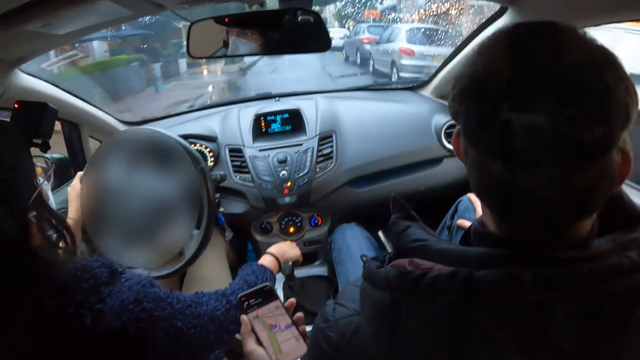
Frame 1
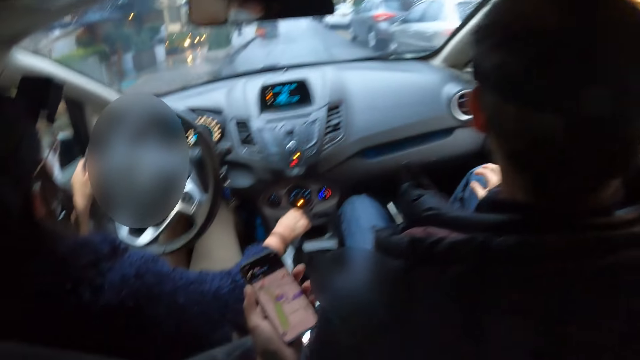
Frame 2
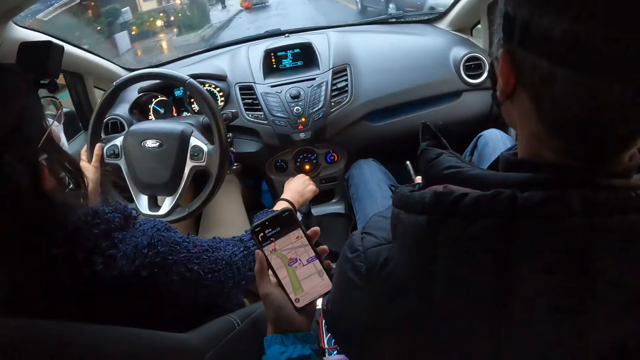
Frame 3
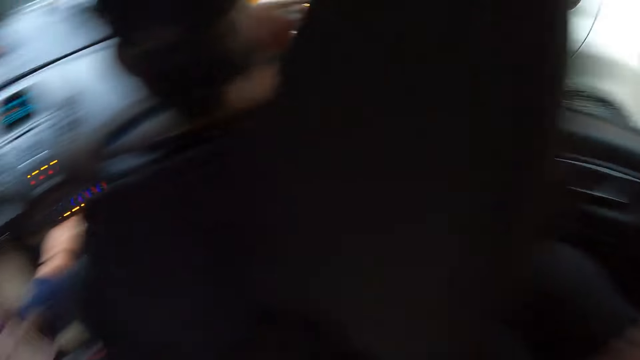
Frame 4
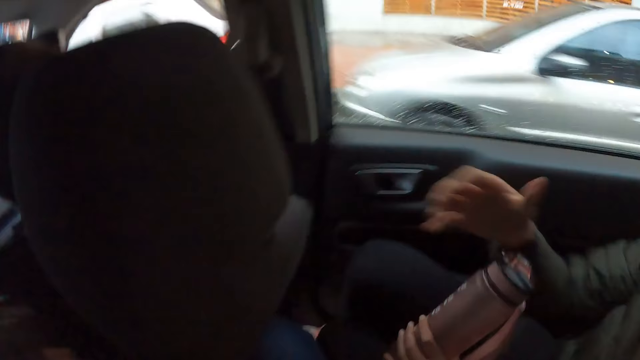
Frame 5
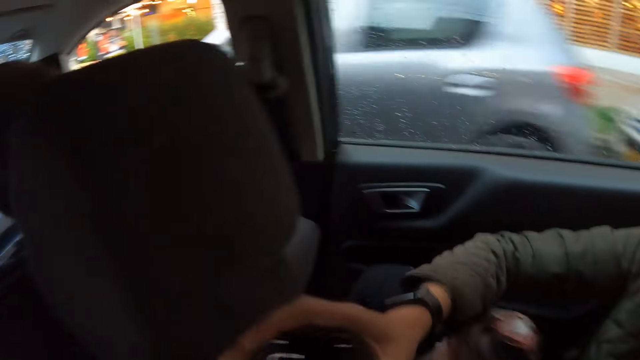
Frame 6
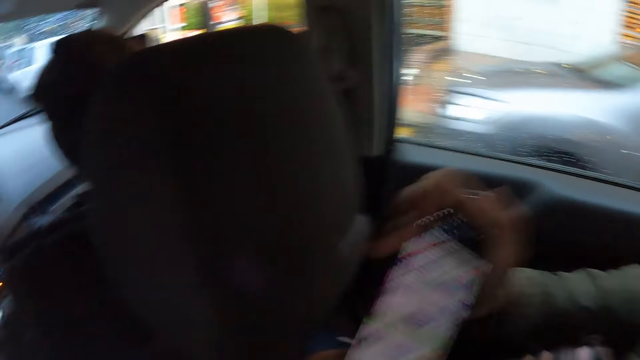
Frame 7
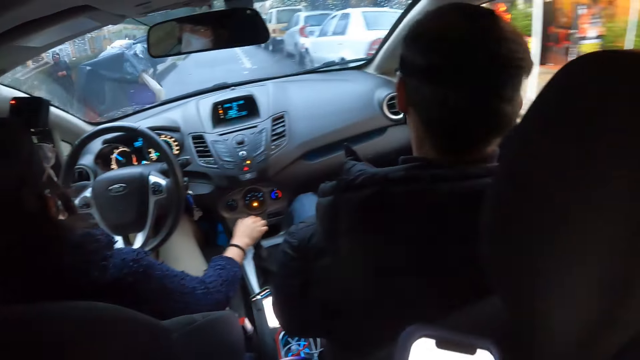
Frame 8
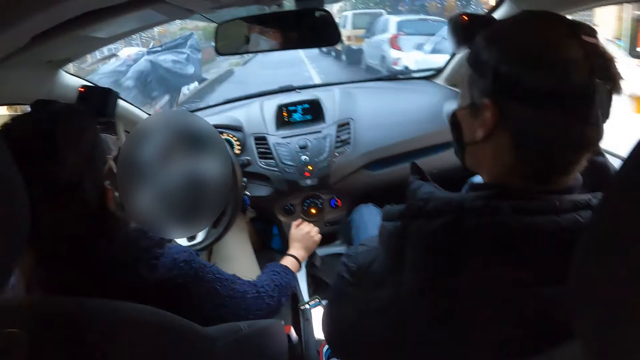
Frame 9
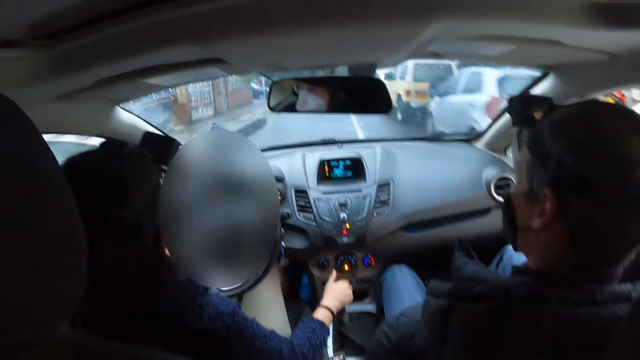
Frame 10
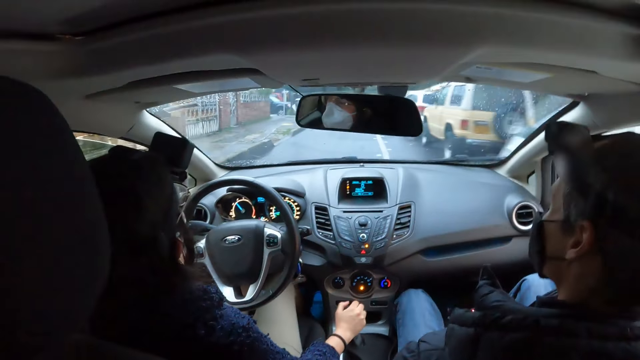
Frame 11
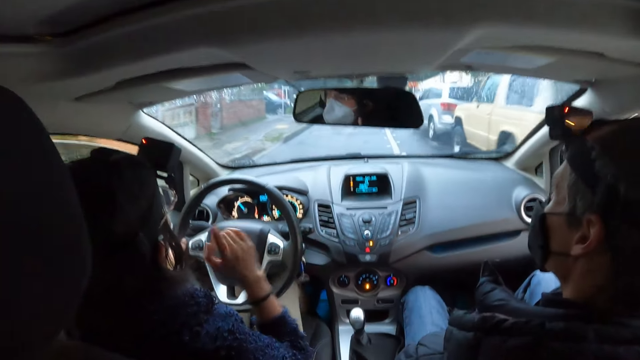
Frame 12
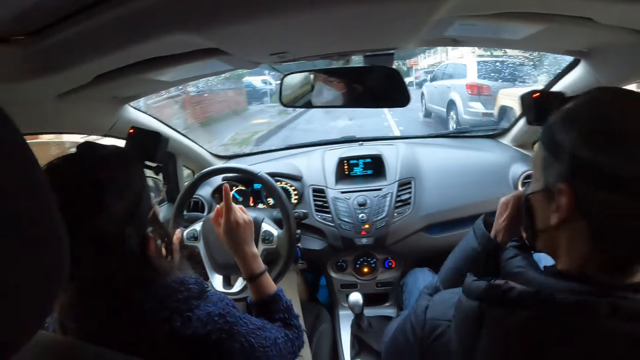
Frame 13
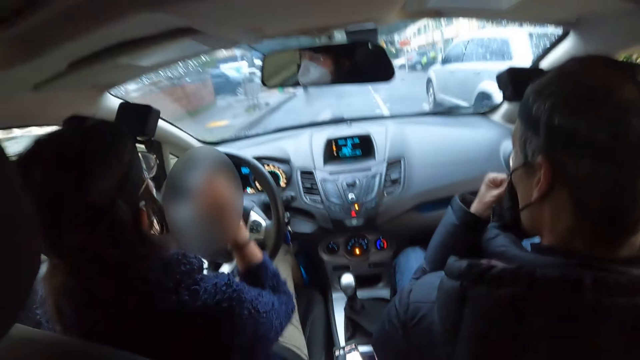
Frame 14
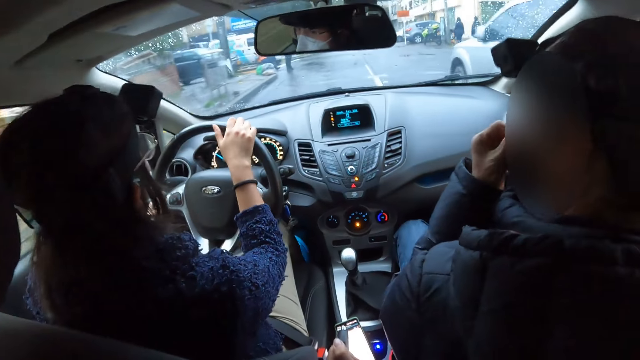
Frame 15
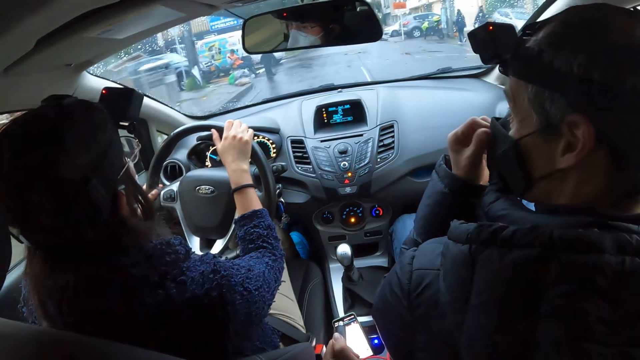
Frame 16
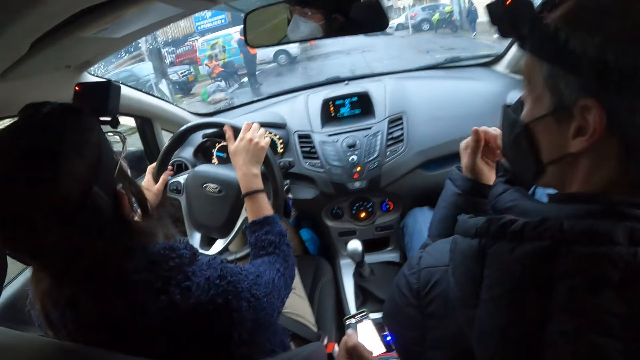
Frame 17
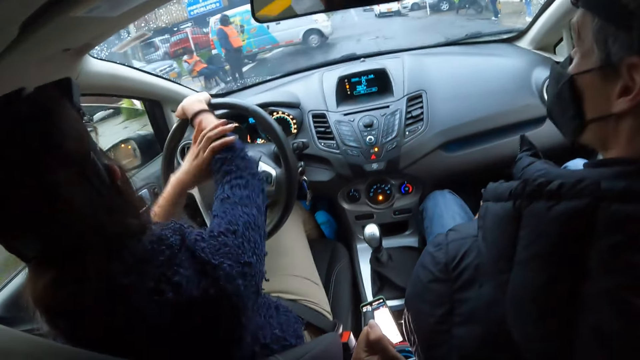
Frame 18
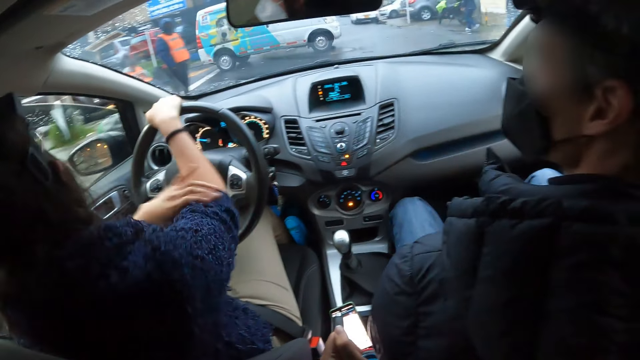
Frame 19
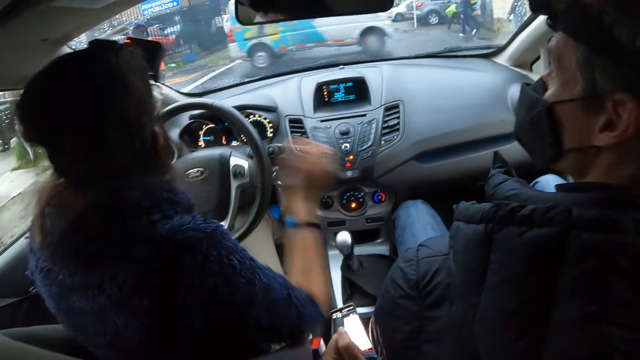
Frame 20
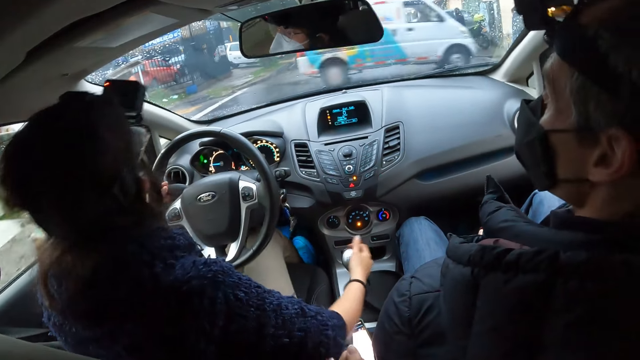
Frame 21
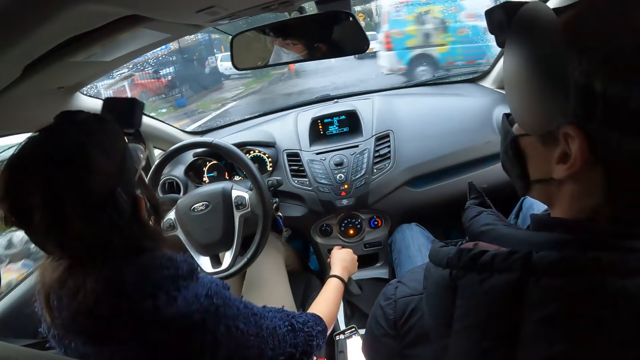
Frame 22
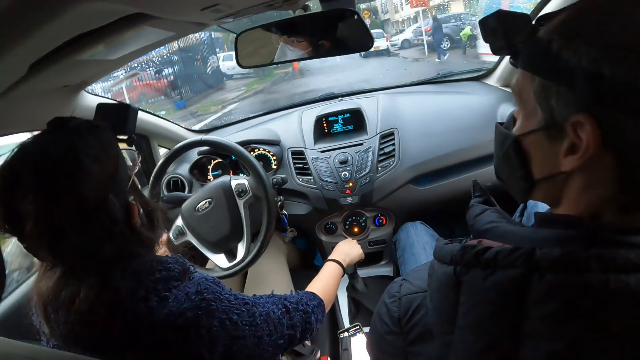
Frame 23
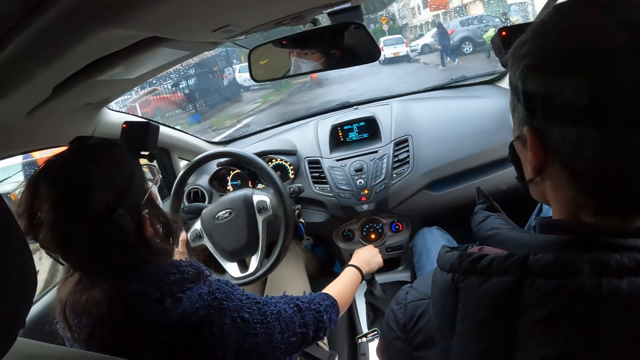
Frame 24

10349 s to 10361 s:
The camera wearer hands over the phone to a woman with her left hand. Another woman interacts with a man.

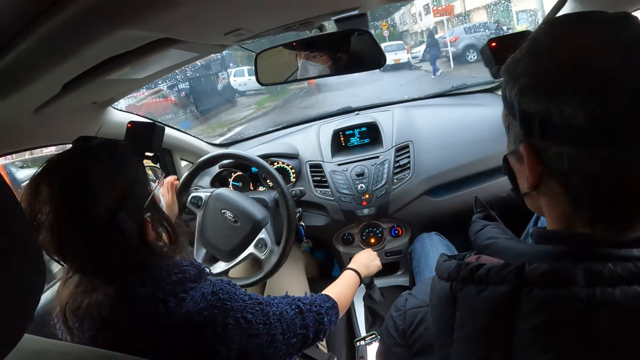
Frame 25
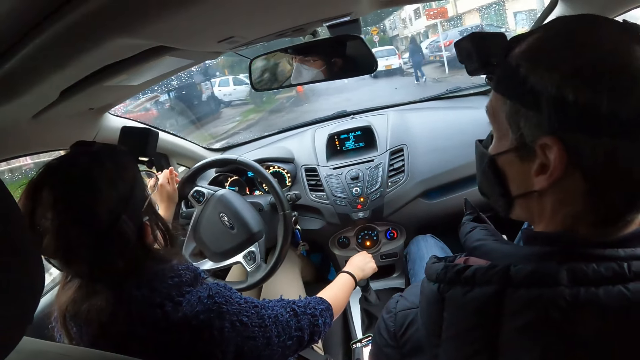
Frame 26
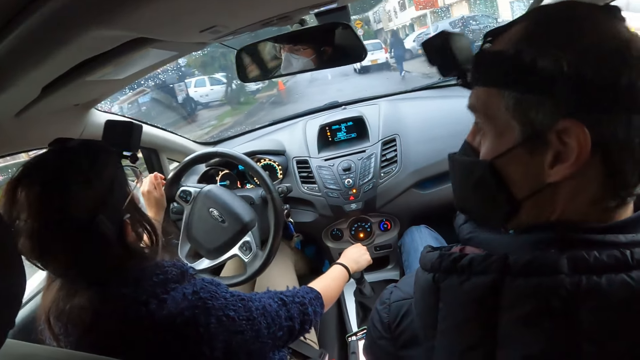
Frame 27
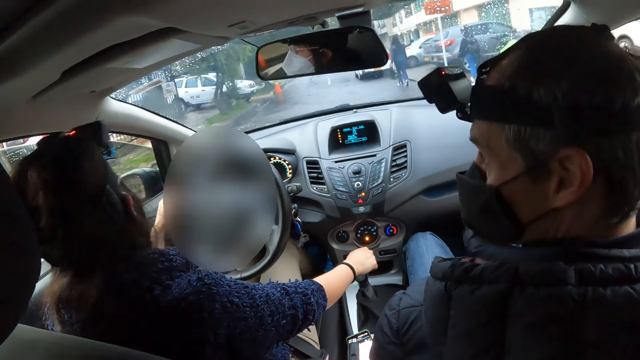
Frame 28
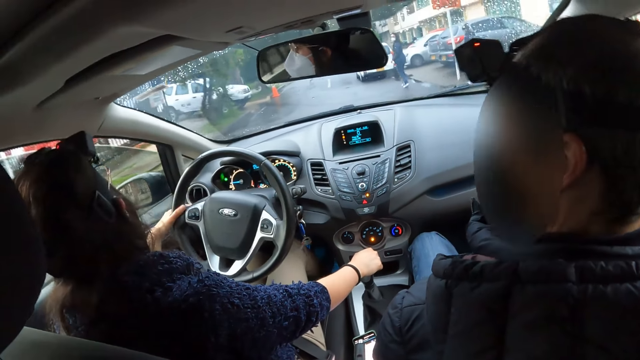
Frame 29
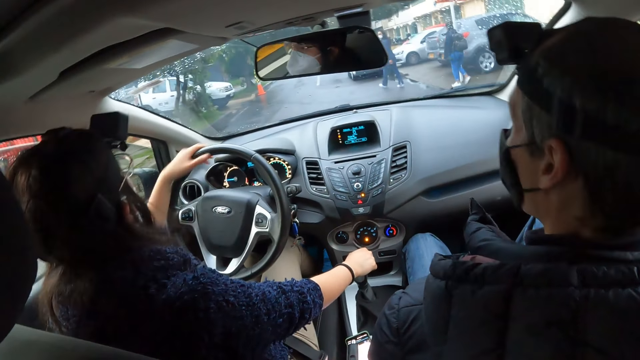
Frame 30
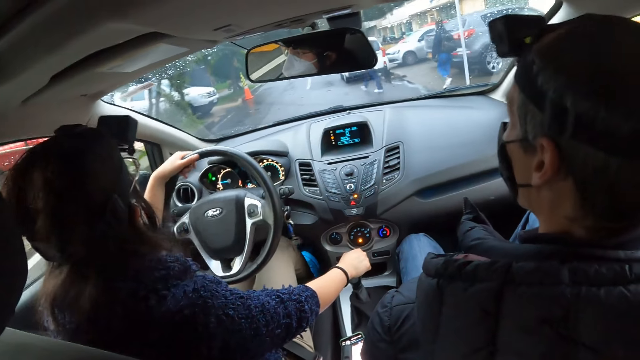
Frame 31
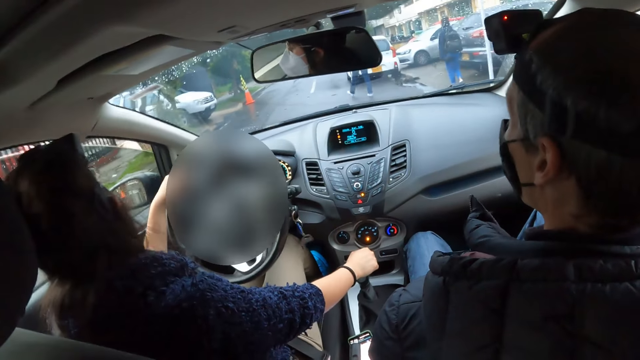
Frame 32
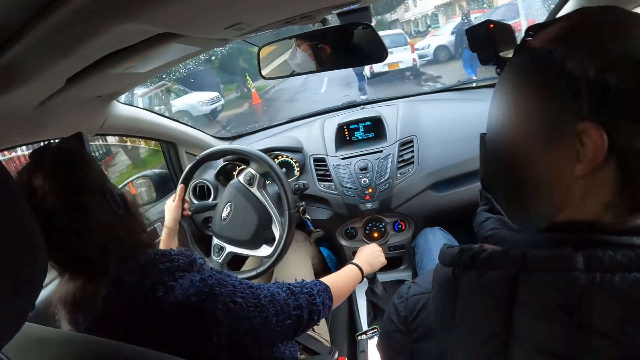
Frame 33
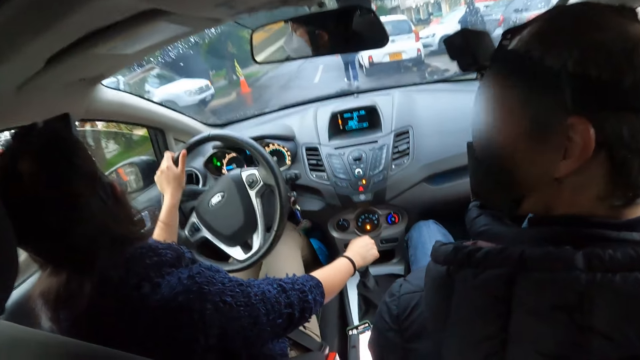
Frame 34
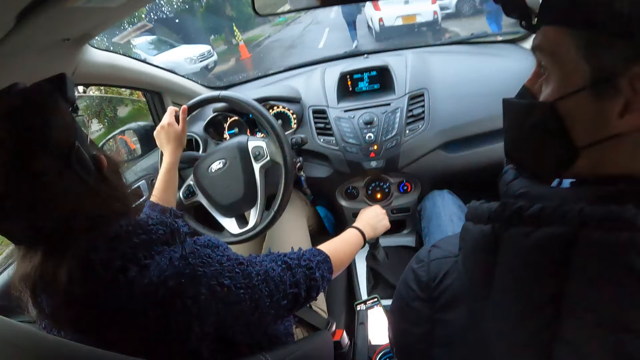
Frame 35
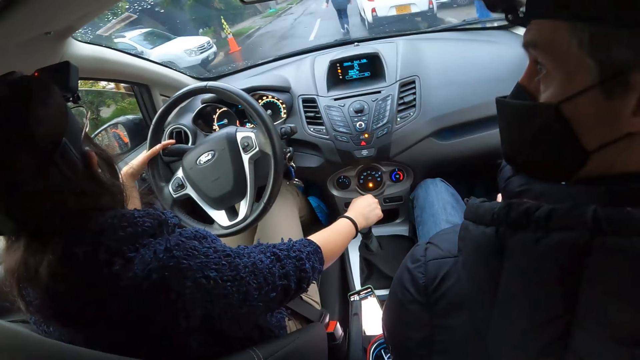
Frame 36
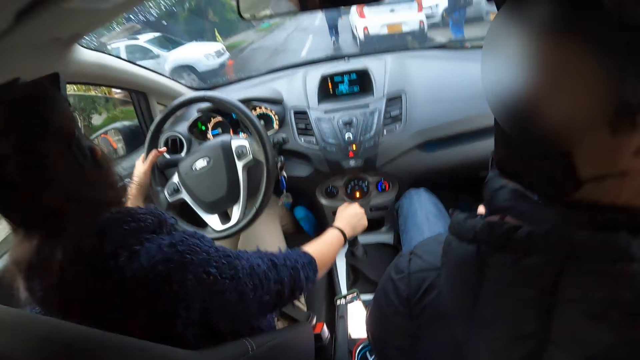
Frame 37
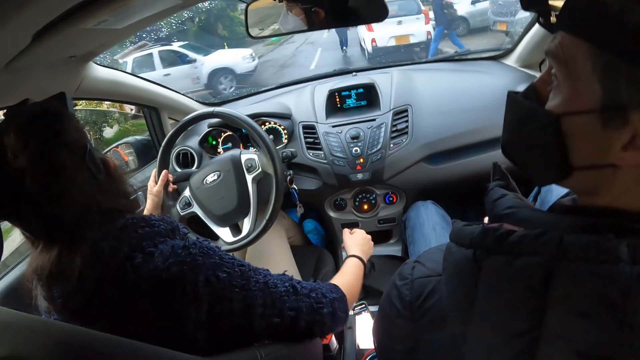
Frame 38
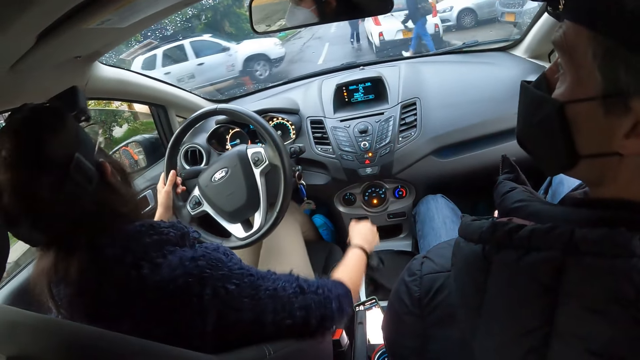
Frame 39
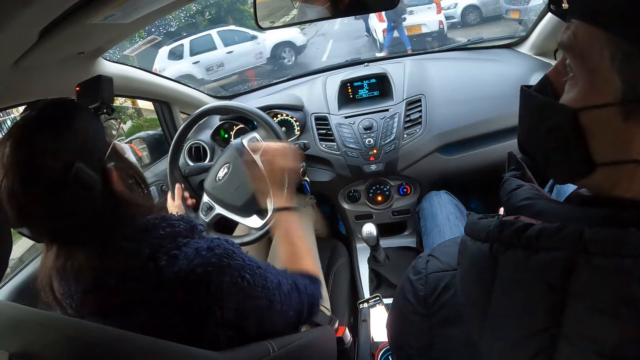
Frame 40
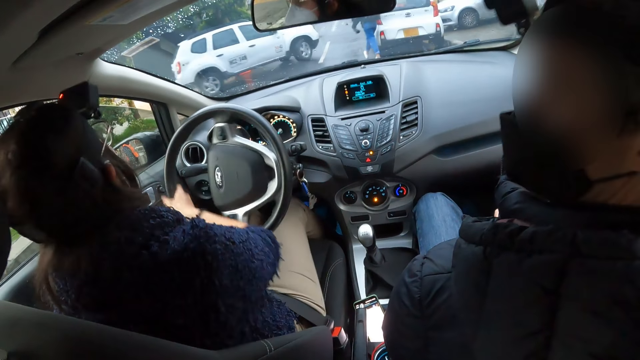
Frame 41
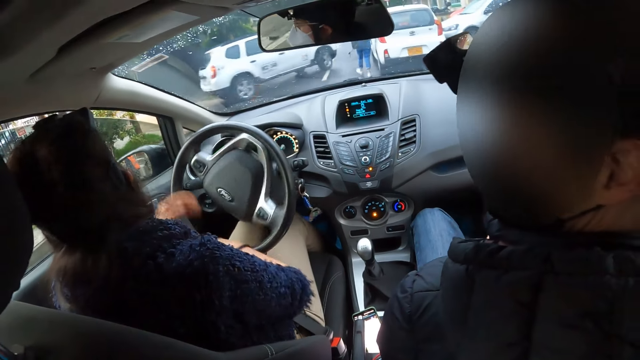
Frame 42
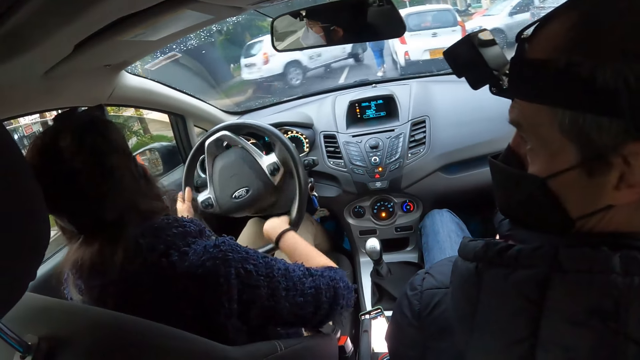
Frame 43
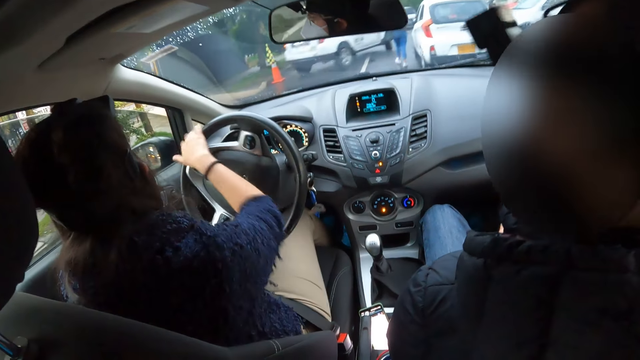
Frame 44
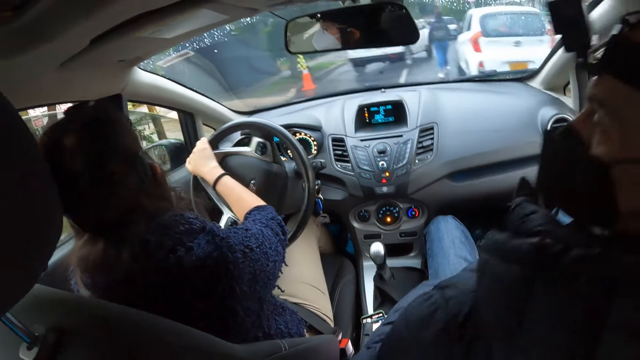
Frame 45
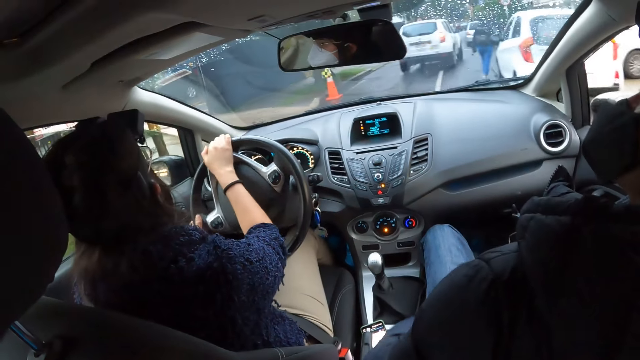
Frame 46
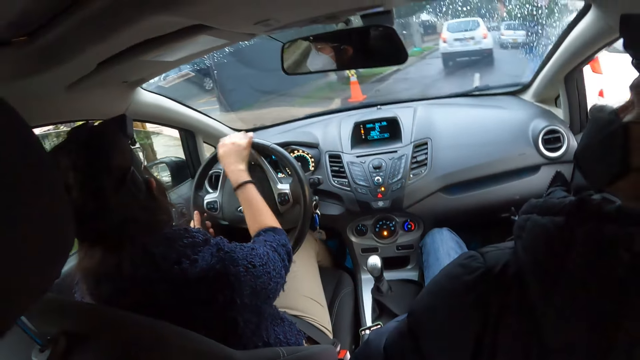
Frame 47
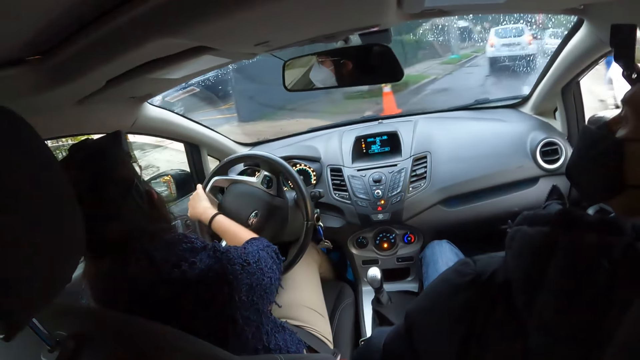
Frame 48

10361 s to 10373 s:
The camera wearer interacts with a man.
